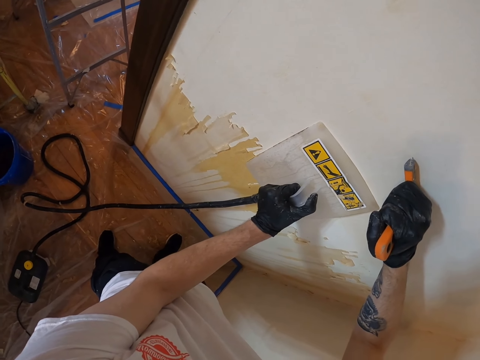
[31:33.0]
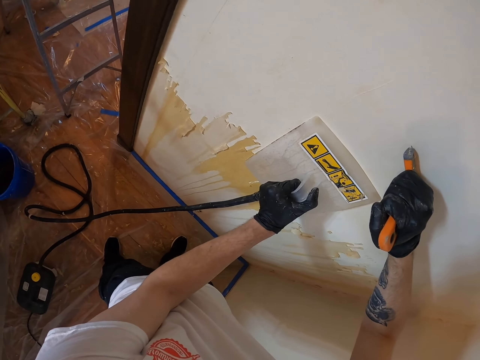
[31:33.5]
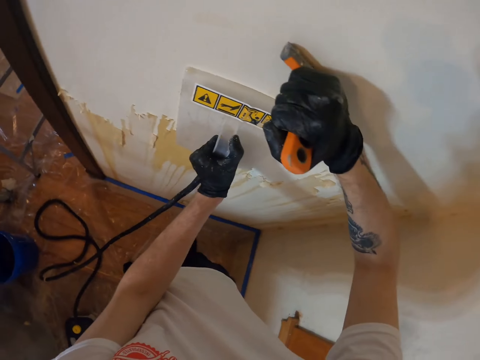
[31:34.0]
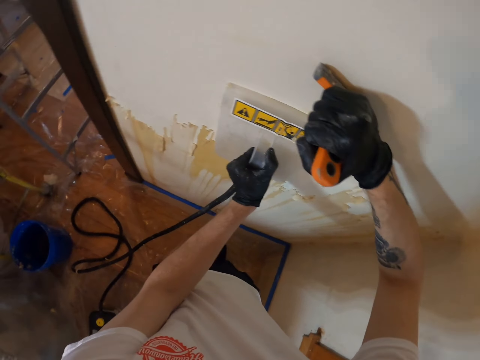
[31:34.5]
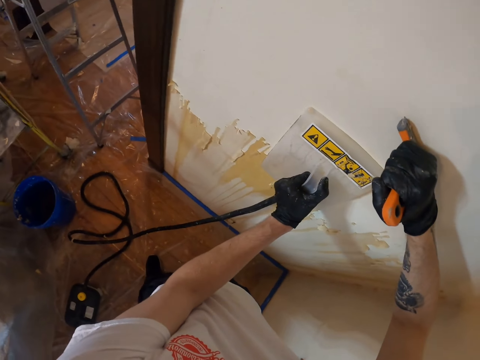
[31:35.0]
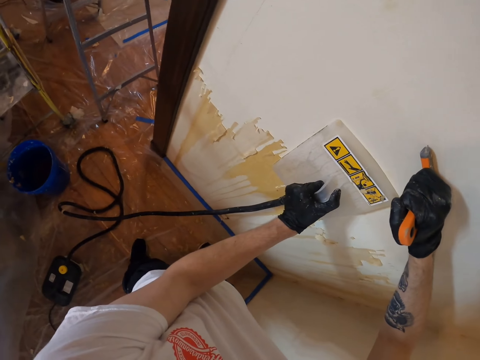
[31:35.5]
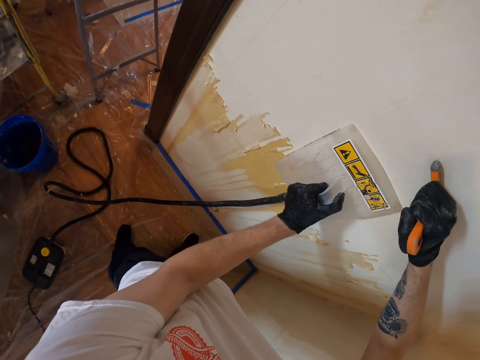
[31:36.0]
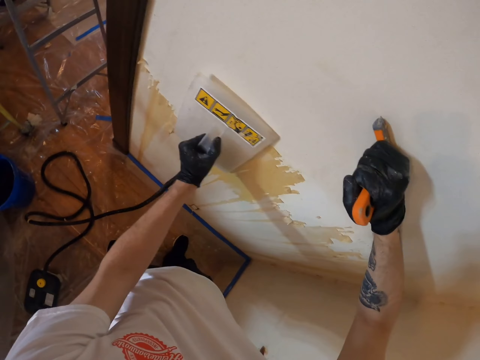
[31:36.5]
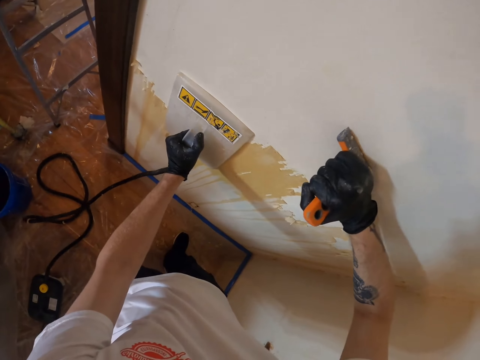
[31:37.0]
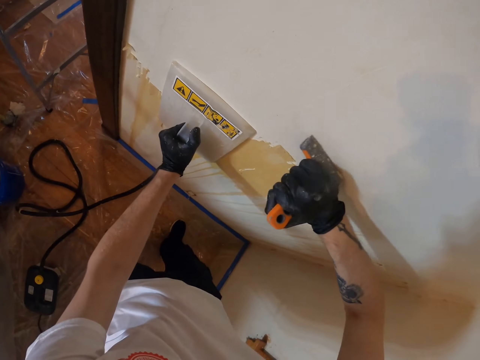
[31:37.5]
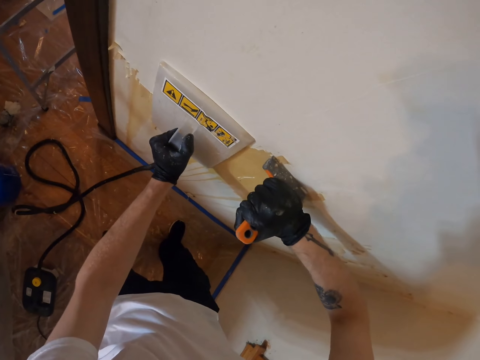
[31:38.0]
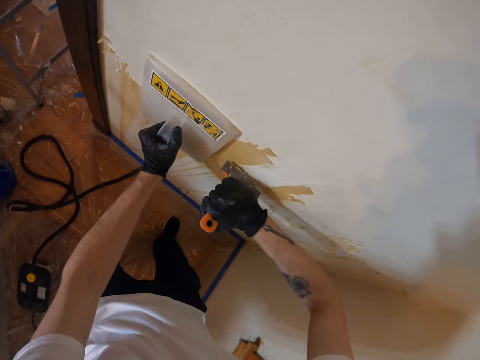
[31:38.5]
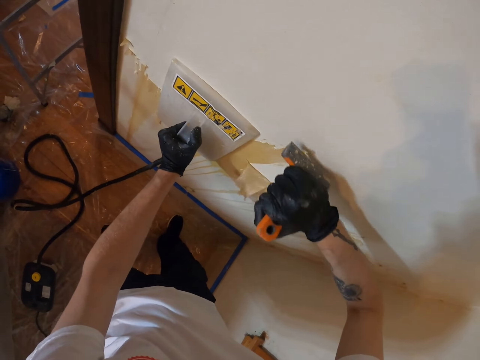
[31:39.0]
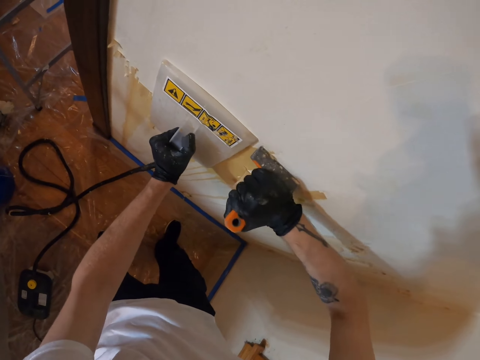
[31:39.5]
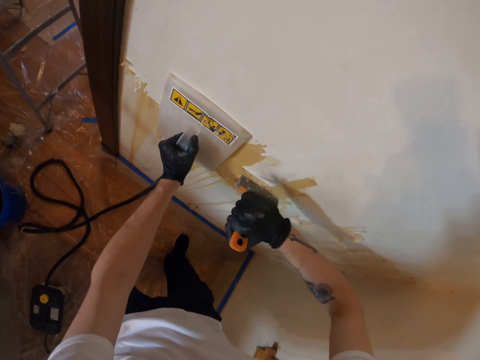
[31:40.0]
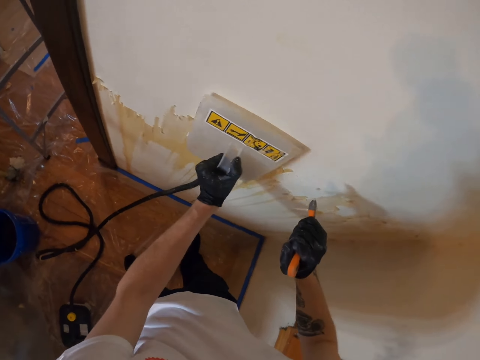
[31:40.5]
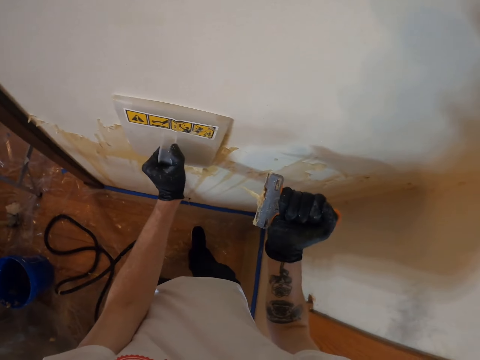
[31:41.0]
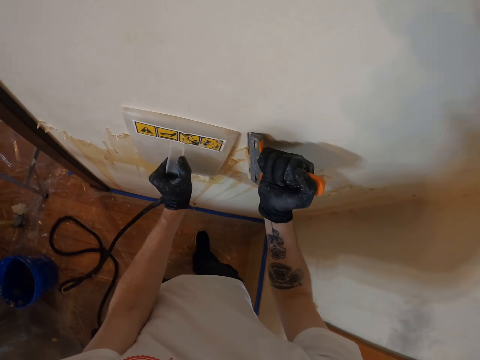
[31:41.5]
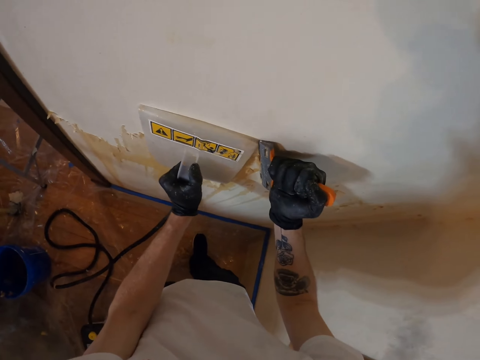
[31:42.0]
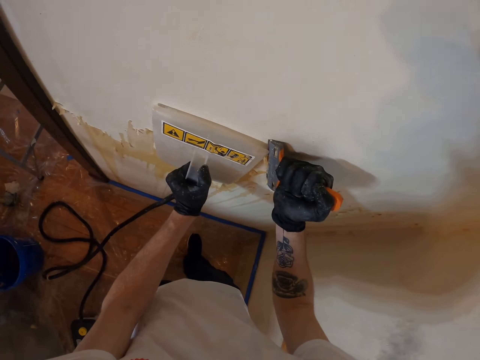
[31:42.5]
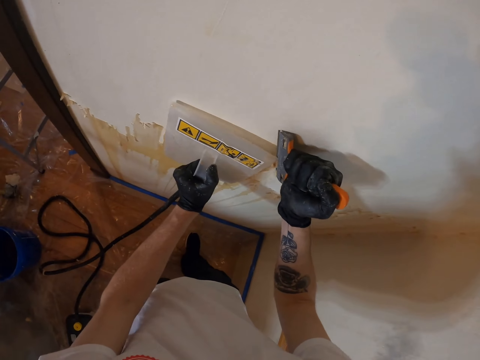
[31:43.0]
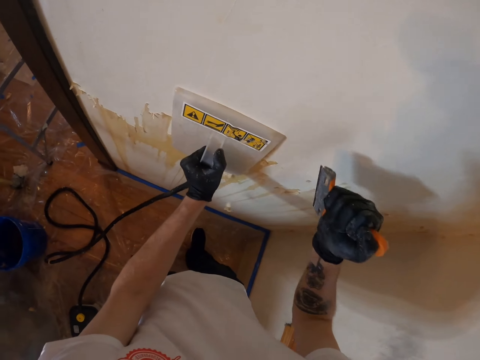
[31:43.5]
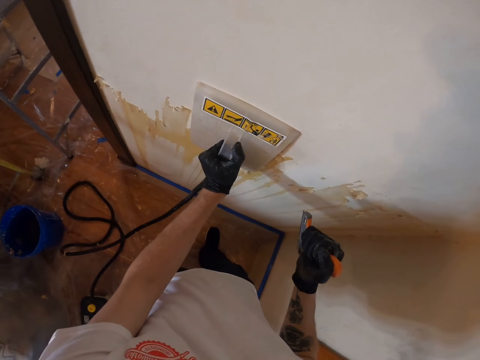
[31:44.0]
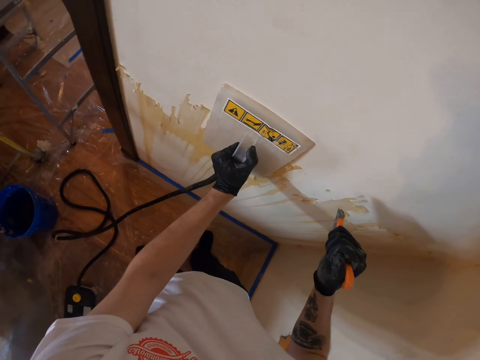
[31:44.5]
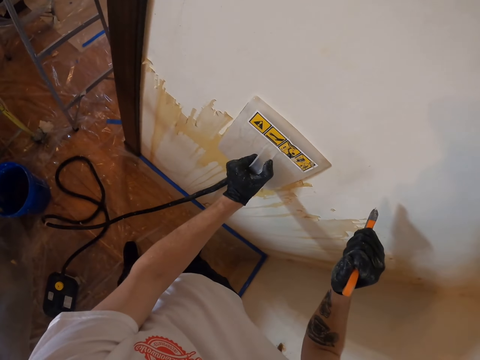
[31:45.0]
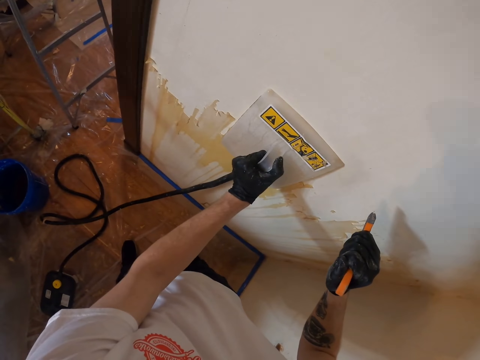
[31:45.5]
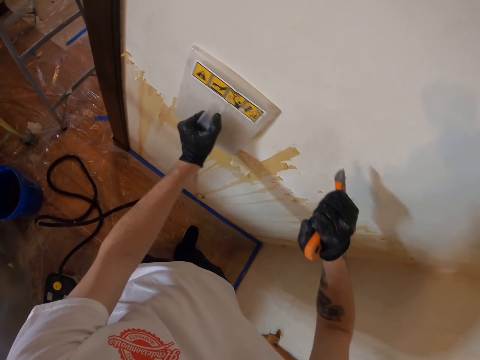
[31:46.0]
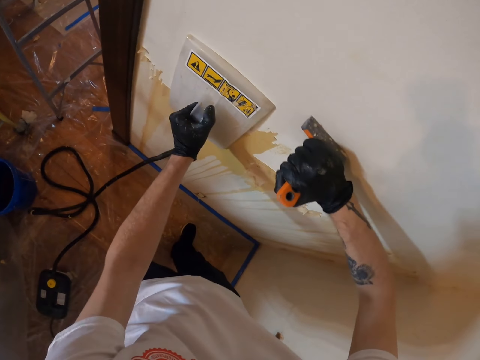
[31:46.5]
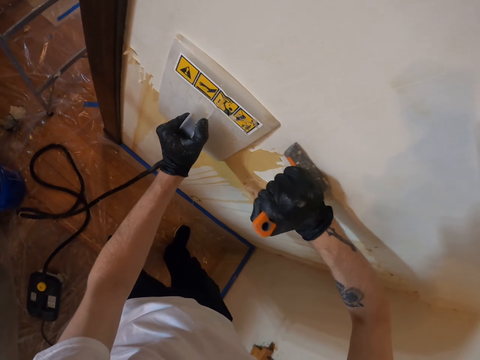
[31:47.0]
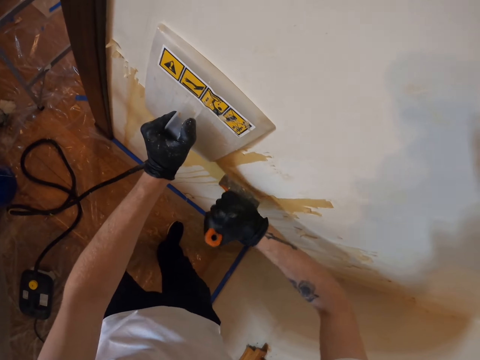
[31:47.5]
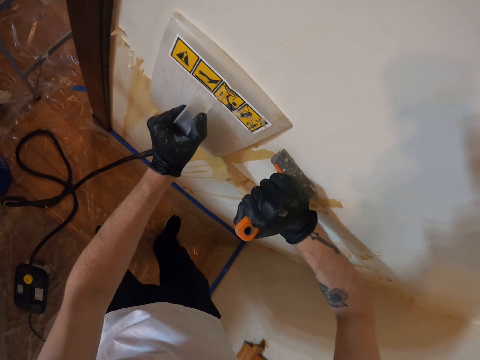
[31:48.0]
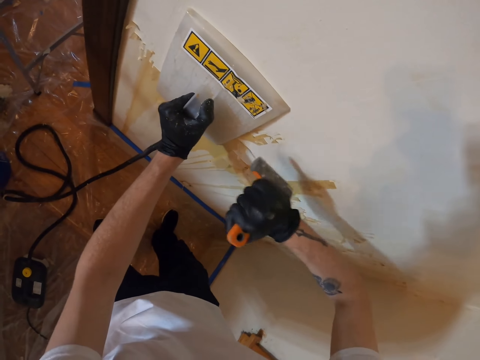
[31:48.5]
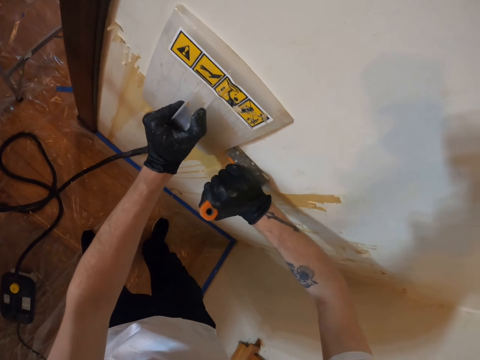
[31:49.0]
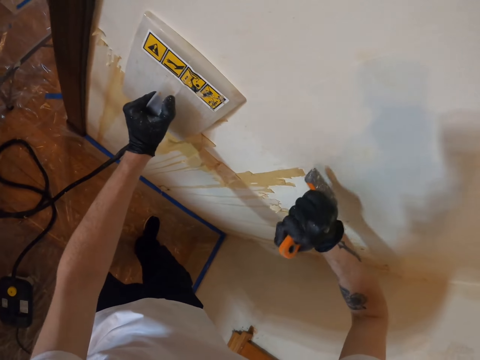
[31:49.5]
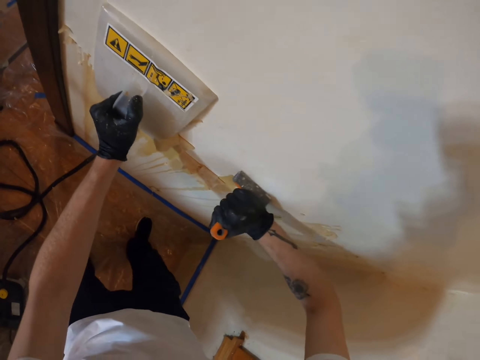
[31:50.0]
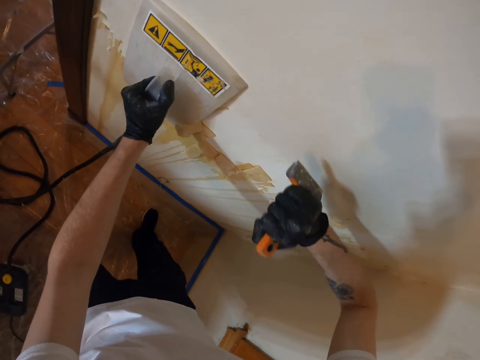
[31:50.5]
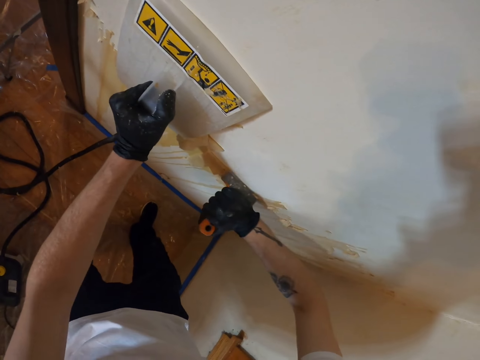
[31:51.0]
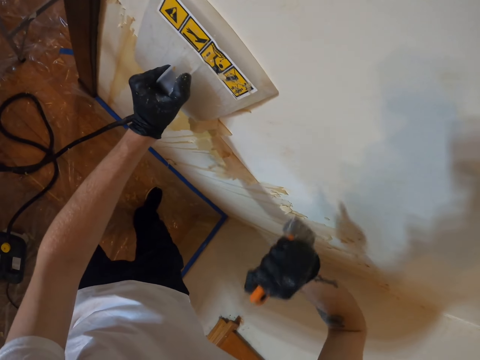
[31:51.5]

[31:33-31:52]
The camera wearer uses a paint remover. They scrub the wallpaper with the scraper. They use a steam stripper on a wall. They wipe the scraper with the wallpaper remover. They scrub paint from the wall with a scrubber.

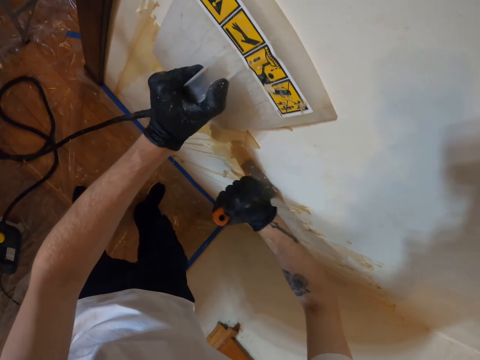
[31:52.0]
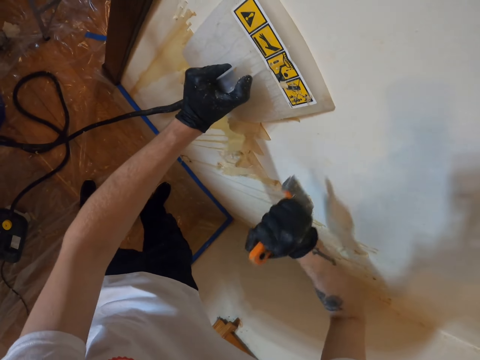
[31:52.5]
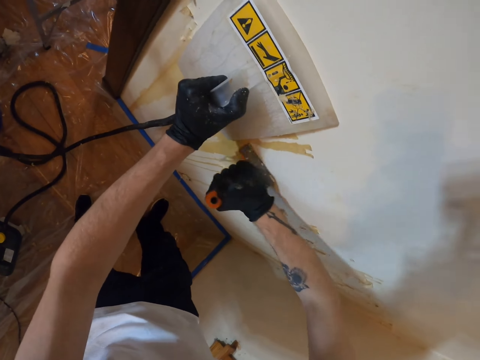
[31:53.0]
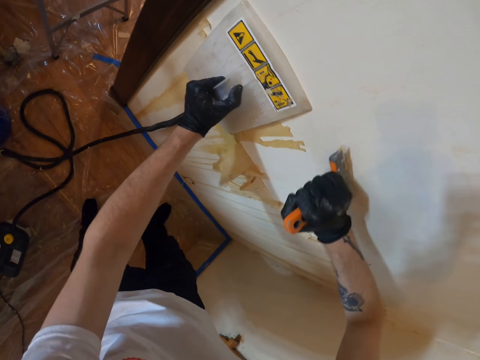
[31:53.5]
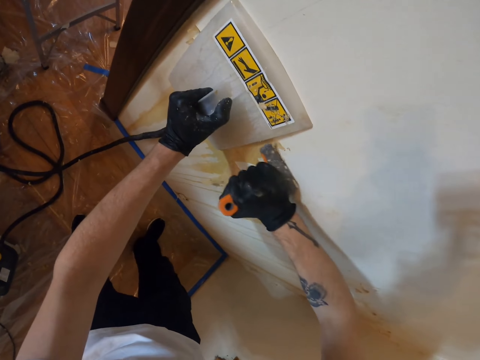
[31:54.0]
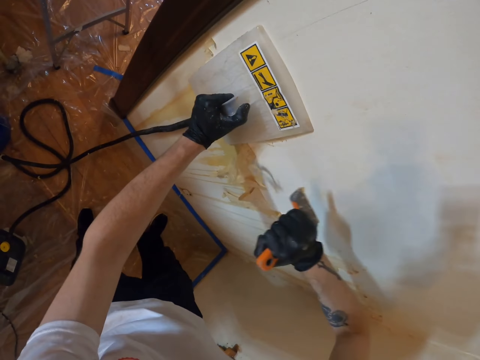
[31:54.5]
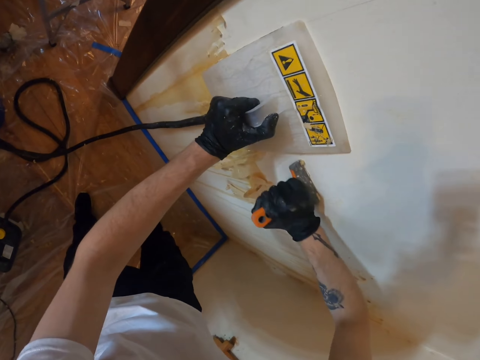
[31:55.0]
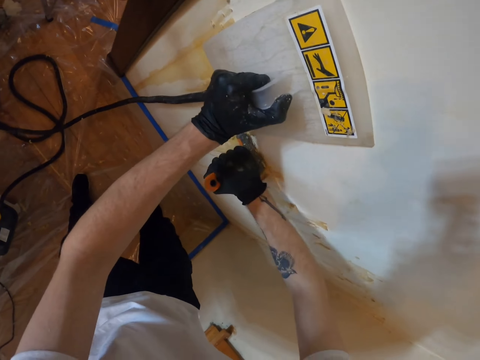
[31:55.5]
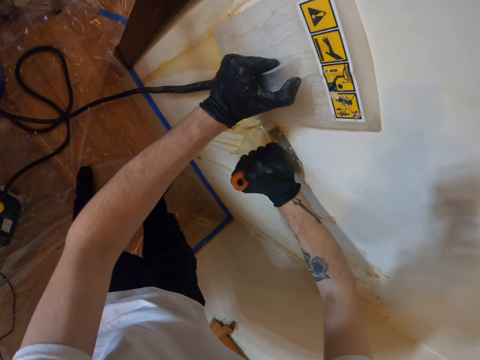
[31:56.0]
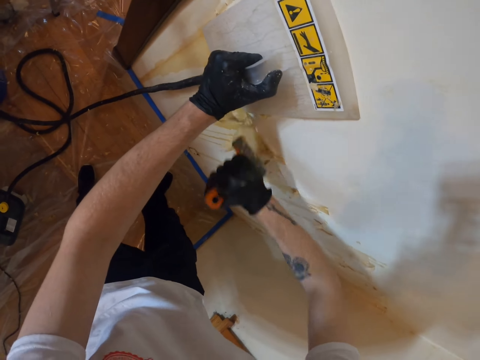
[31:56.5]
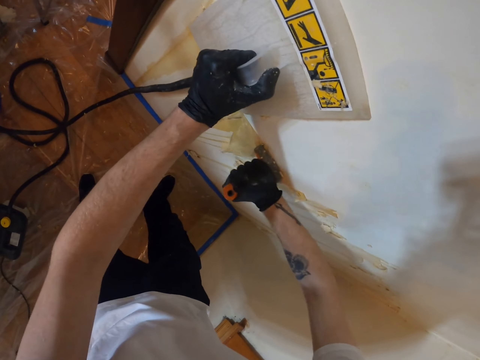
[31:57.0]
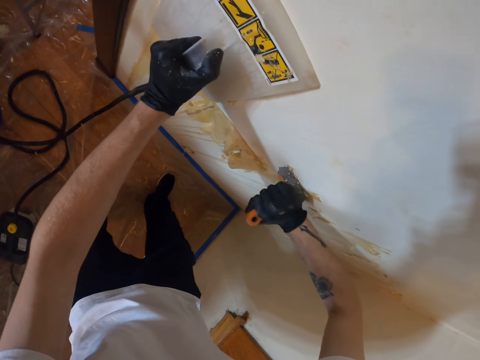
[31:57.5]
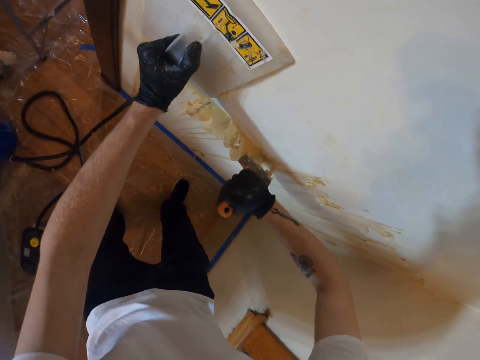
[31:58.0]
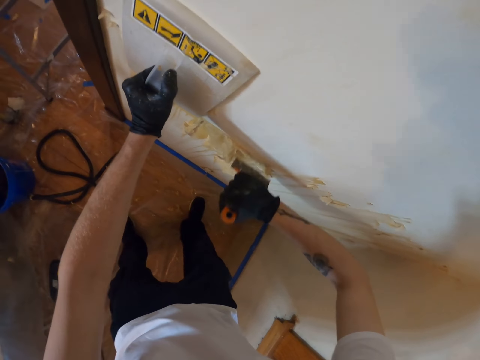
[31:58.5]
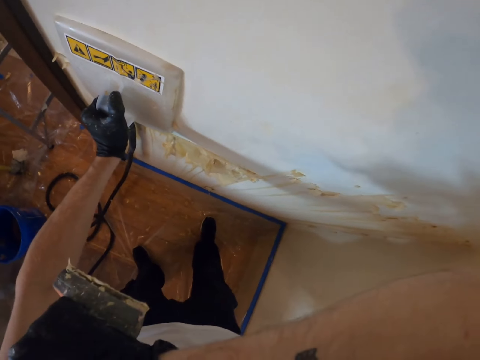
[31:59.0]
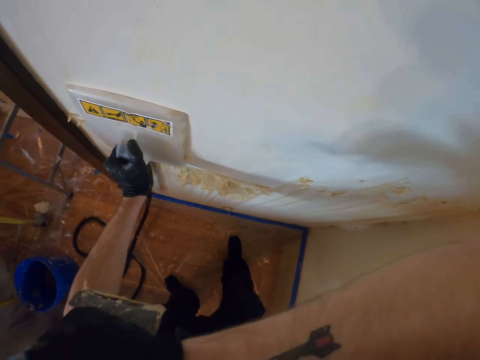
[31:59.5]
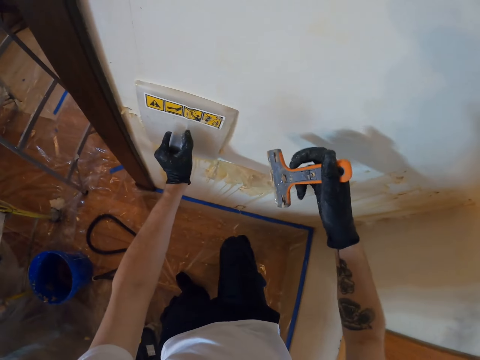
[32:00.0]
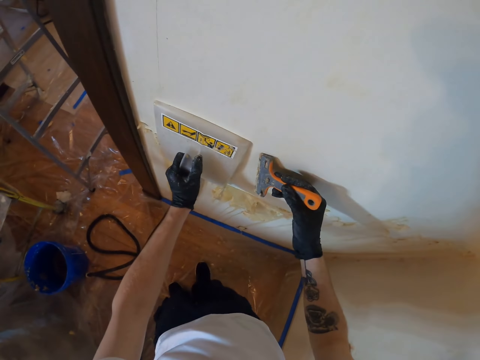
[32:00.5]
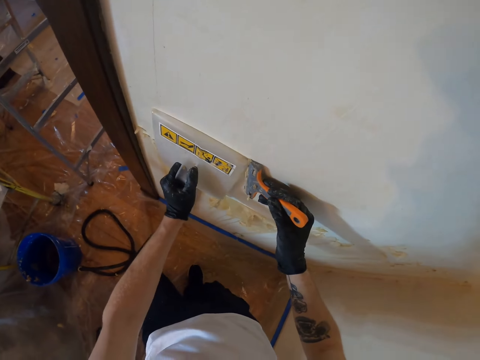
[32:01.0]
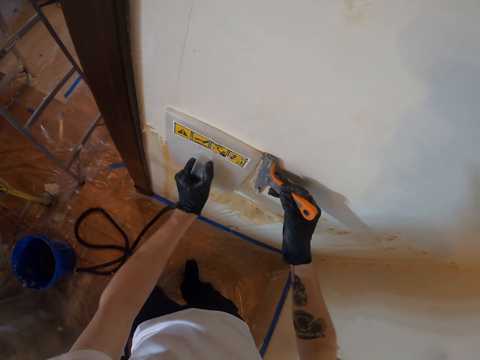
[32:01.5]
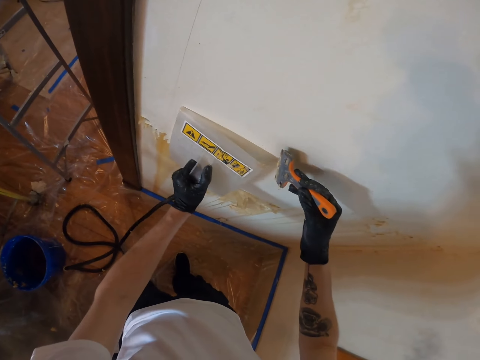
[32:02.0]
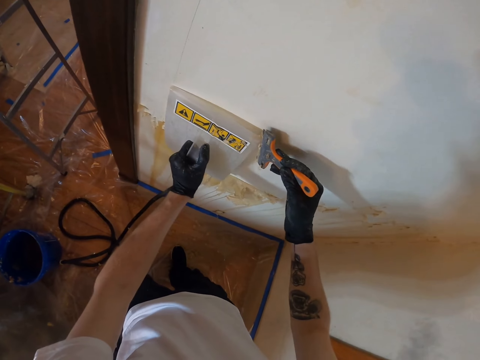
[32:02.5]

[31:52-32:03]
The camera wearer rubs his face. He smoothens paint on the wall. He peels the dirt from the wall with the scraper.
